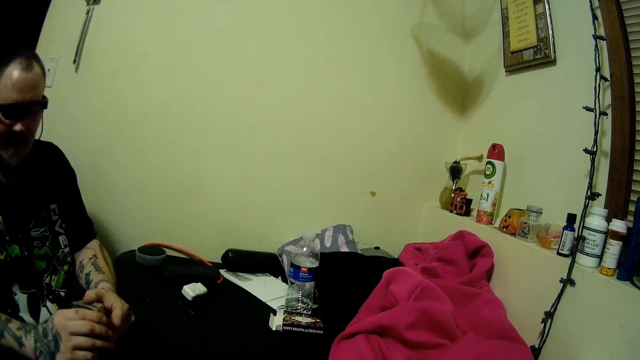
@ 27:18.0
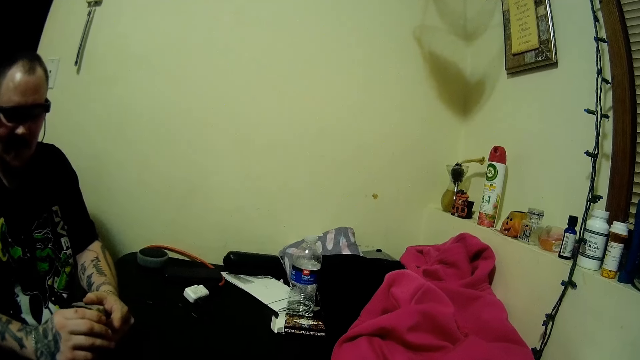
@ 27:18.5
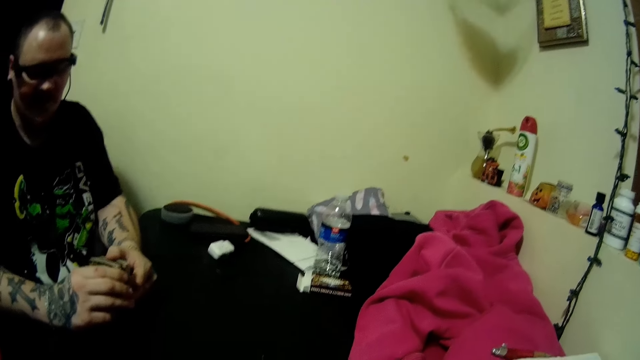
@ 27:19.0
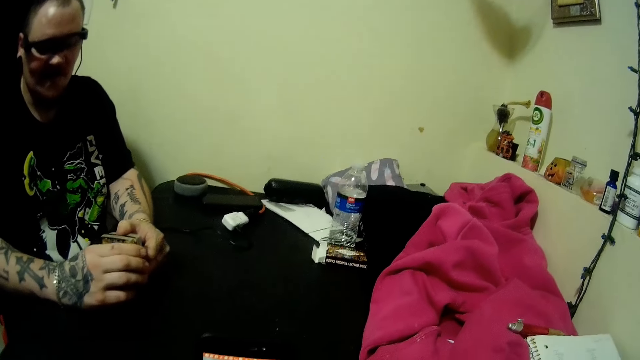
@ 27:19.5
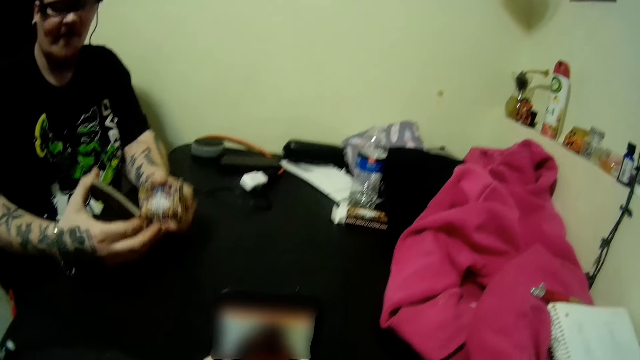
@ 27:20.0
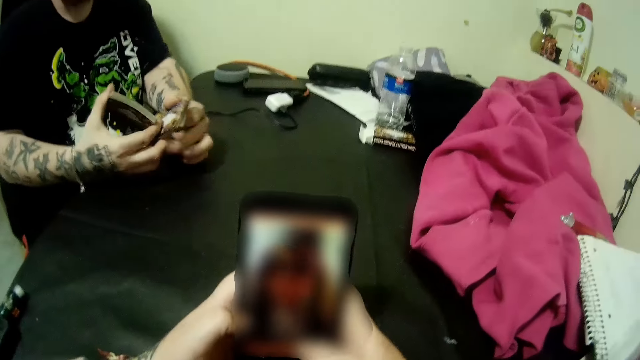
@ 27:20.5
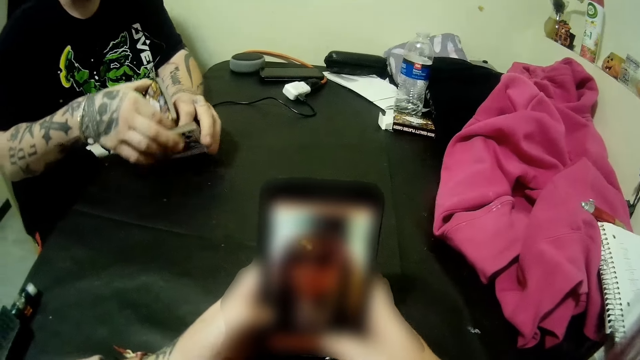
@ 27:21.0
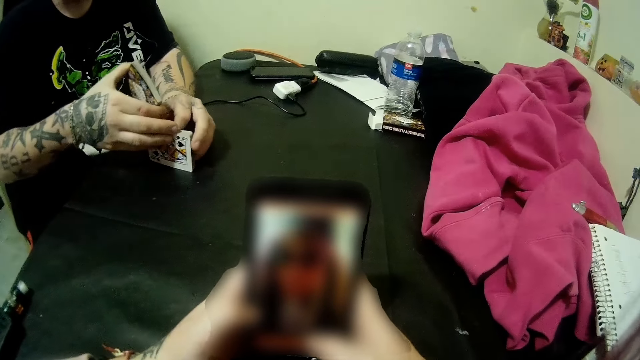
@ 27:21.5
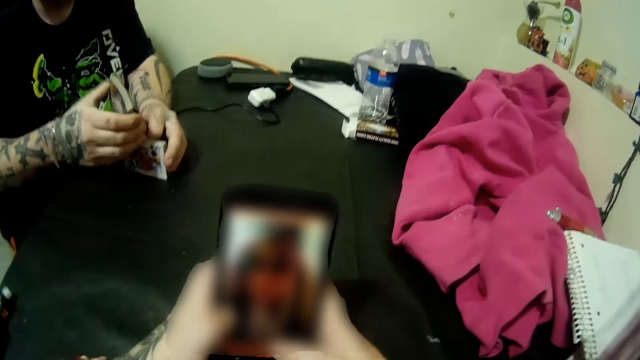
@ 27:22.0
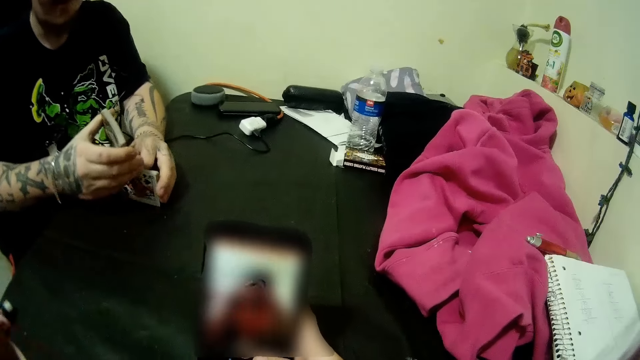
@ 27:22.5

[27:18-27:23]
The man divides the cards into two. The camera wearer operates his phone. He presses the mobile phone.
